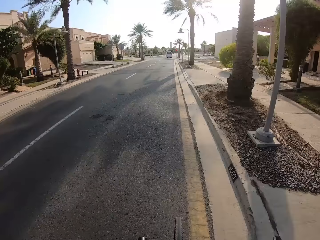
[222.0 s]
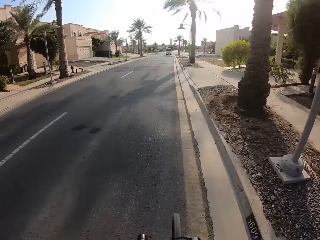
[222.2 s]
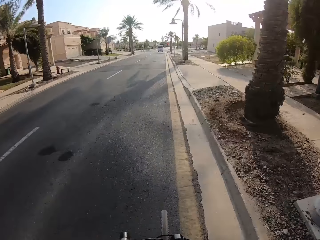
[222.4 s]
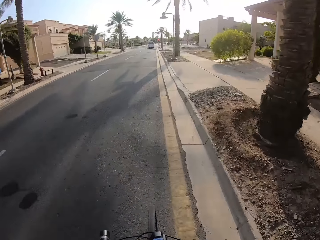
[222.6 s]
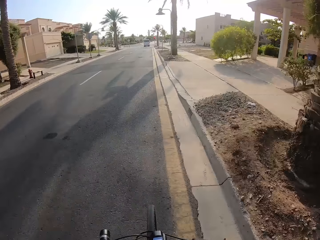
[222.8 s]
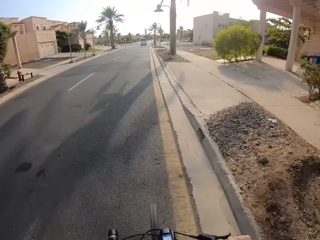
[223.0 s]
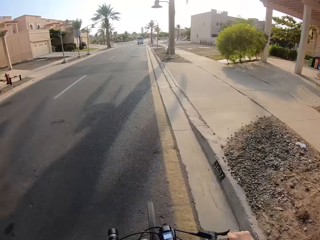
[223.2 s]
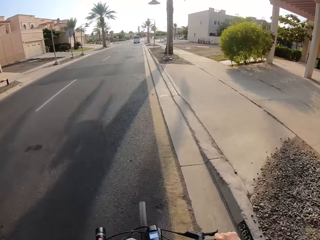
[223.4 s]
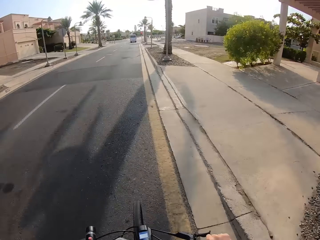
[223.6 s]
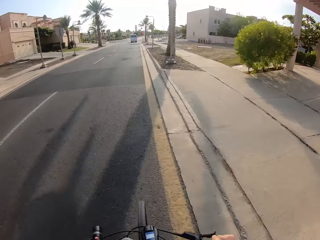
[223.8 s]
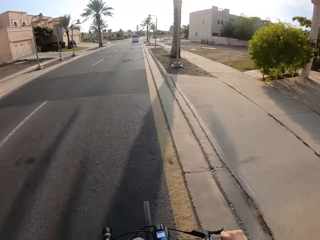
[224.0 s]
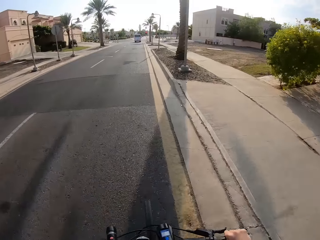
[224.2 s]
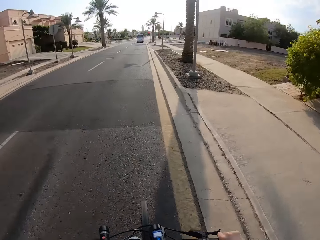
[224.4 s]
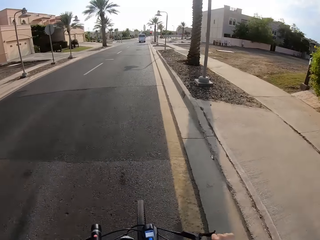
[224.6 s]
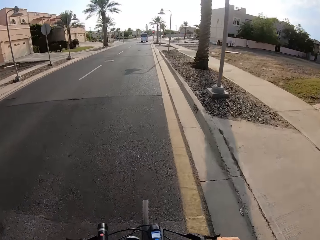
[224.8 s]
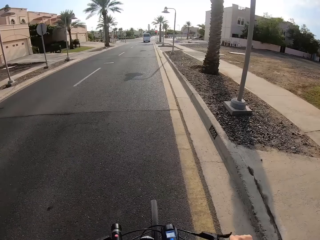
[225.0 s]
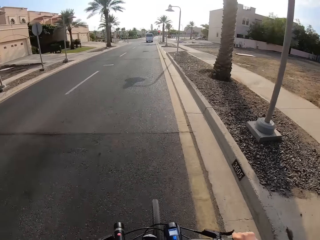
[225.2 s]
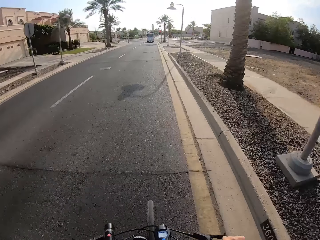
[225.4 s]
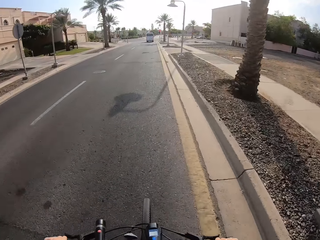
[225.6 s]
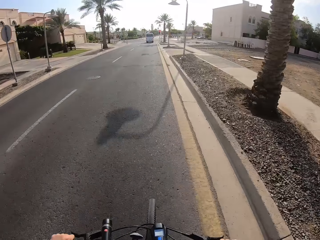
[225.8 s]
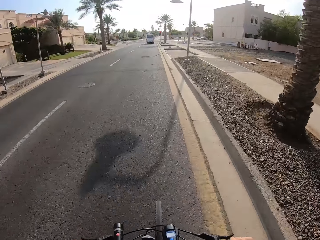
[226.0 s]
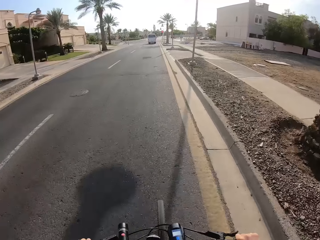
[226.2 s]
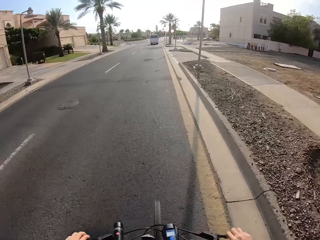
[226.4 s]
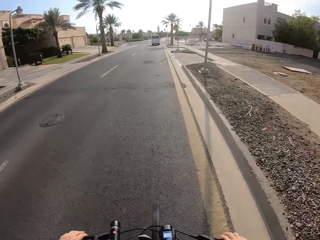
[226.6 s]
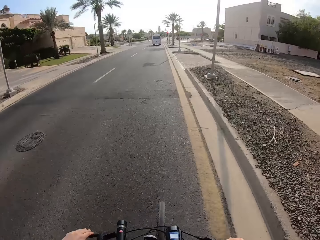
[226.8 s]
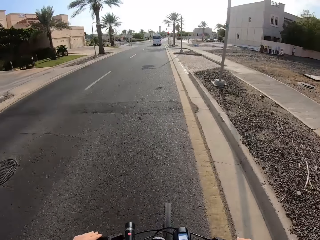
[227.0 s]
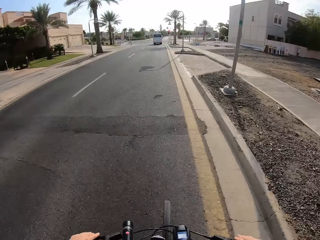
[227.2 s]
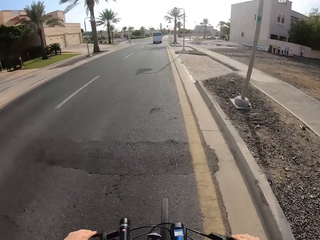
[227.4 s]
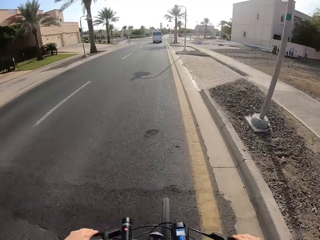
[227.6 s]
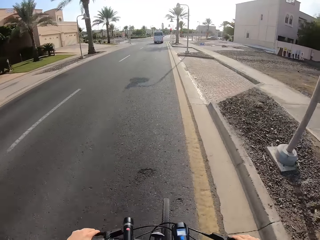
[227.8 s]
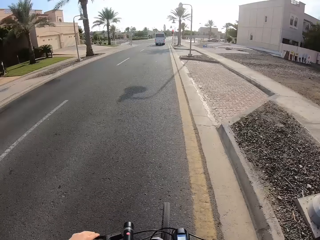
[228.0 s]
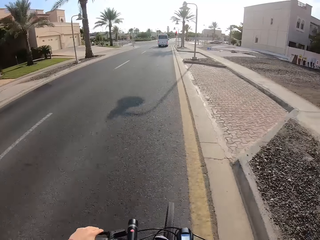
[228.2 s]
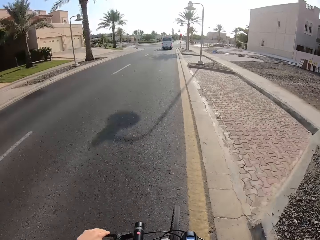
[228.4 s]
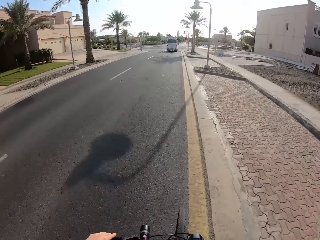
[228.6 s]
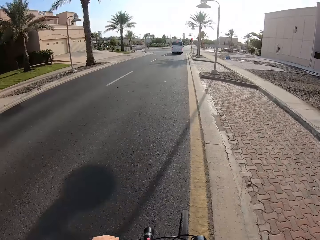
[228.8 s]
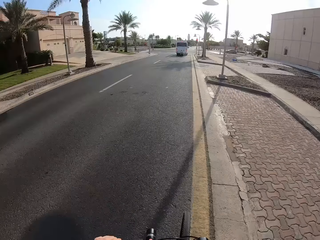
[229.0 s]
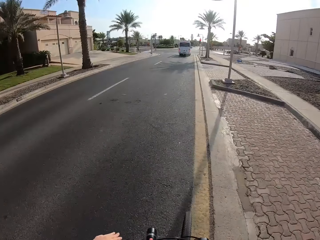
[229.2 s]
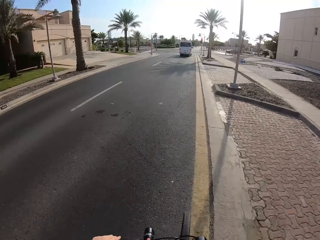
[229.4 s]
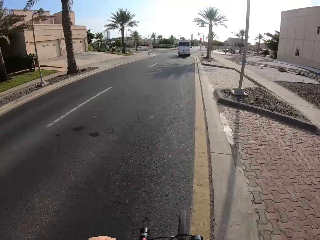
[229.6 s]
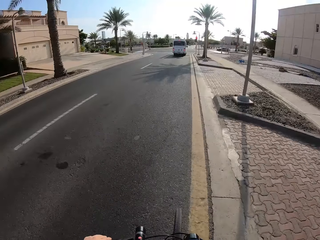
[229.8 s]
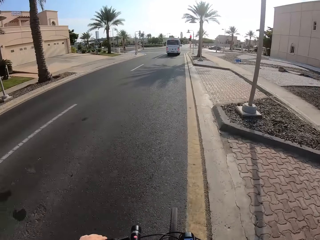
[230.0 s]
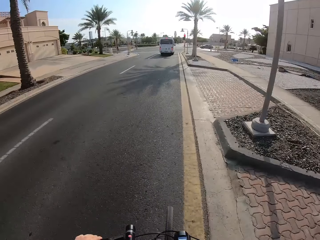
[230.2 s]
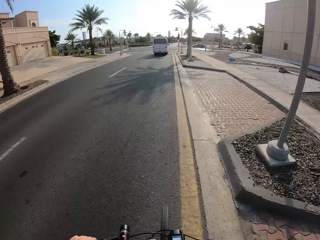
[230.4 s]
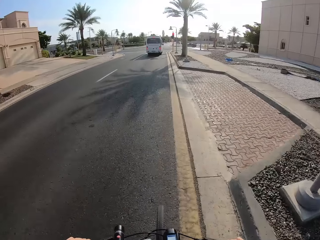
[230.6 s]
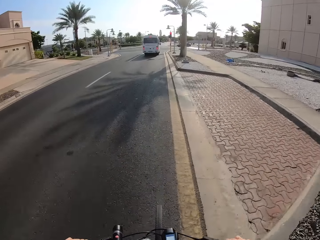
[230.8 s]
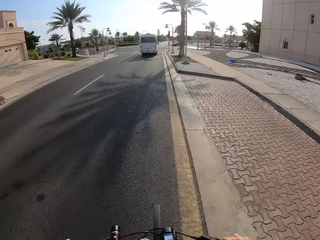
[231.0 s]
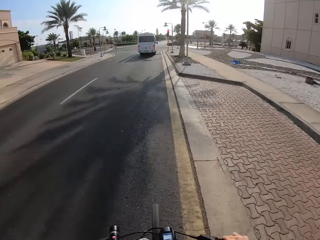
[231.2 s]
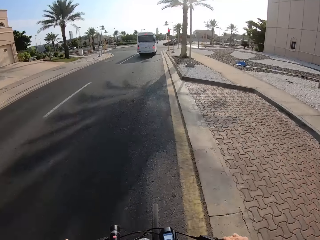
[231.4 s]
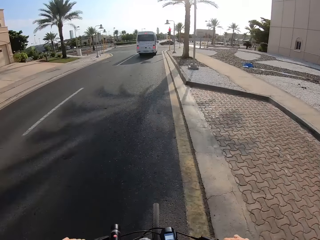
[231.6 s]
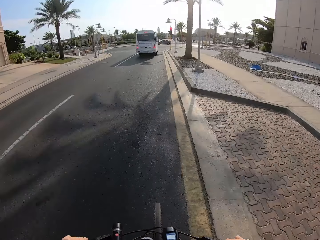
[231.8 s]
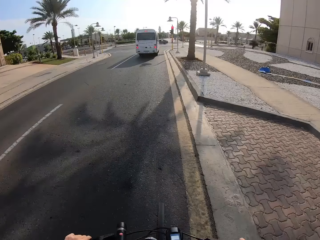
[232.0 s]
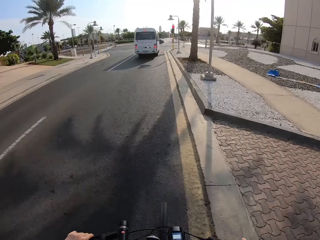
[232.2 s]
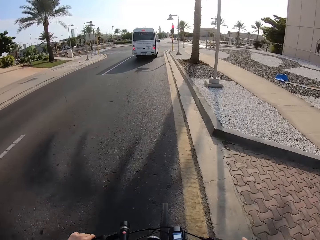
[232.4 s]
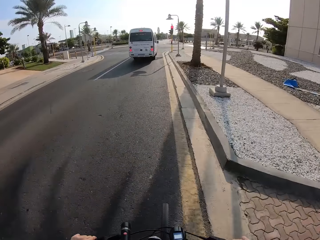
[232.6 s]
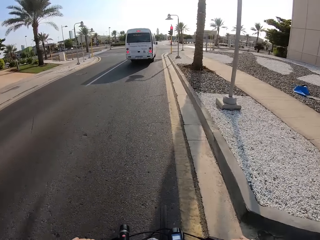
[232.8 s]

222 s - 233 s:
The camera wearer holds the brake.

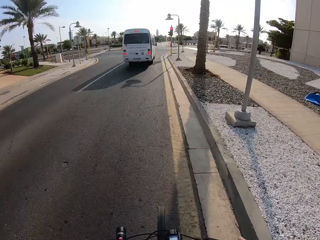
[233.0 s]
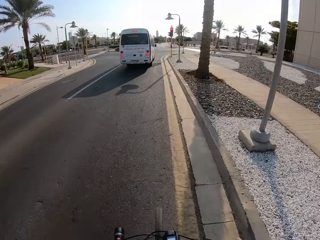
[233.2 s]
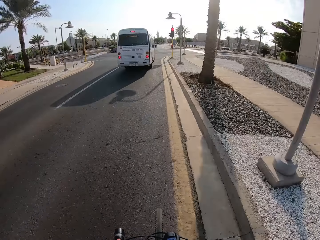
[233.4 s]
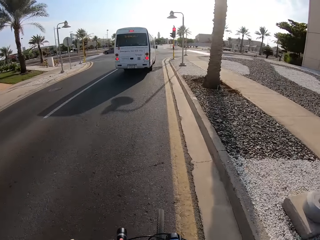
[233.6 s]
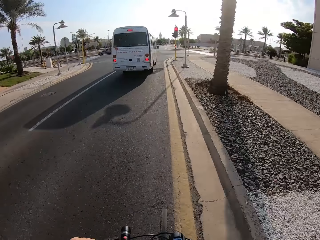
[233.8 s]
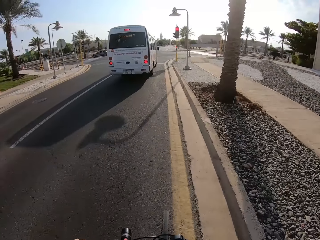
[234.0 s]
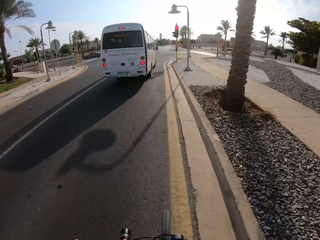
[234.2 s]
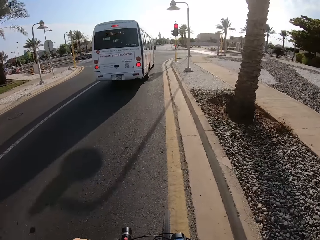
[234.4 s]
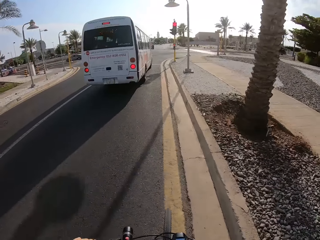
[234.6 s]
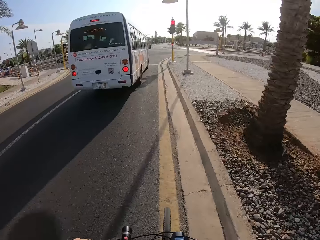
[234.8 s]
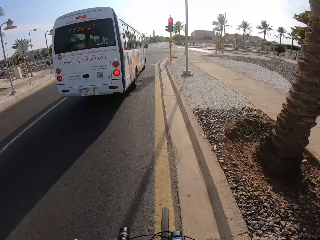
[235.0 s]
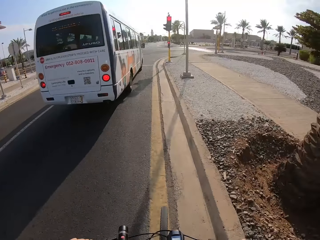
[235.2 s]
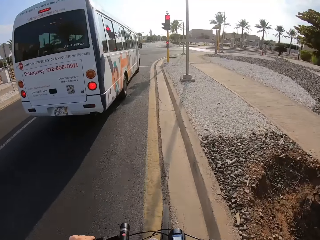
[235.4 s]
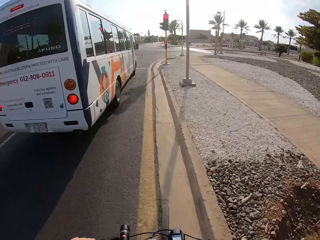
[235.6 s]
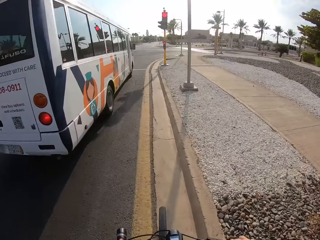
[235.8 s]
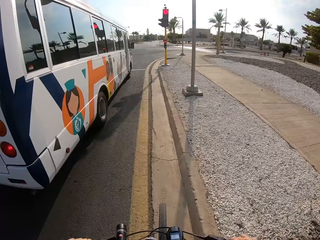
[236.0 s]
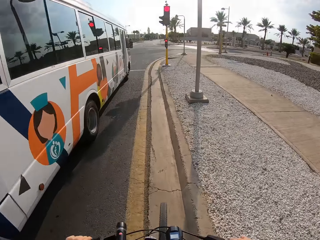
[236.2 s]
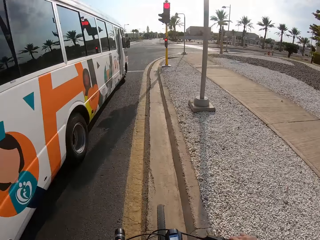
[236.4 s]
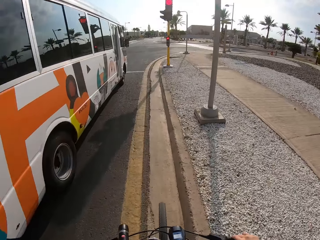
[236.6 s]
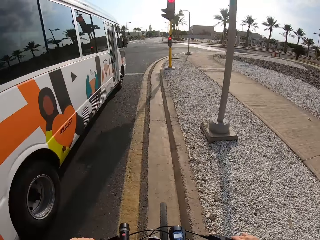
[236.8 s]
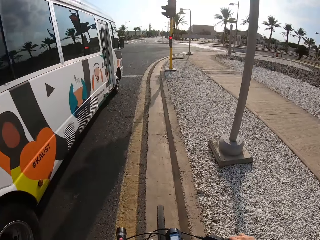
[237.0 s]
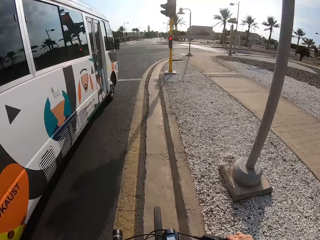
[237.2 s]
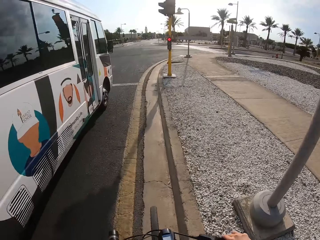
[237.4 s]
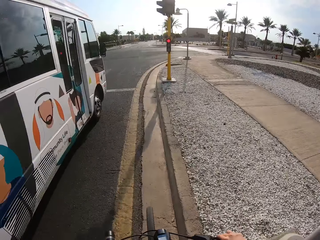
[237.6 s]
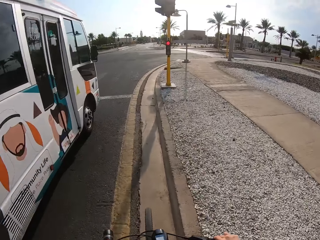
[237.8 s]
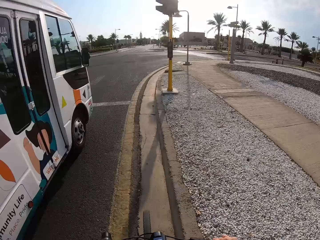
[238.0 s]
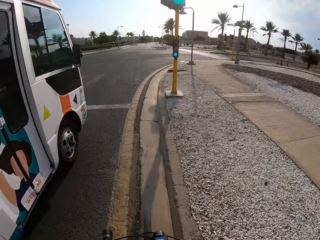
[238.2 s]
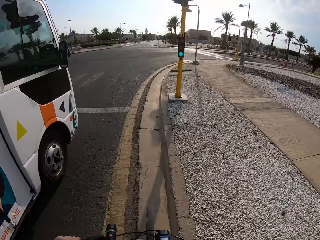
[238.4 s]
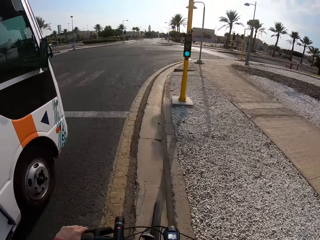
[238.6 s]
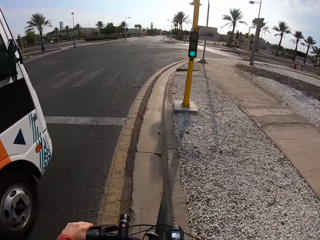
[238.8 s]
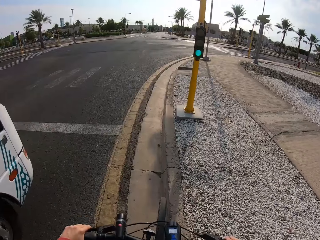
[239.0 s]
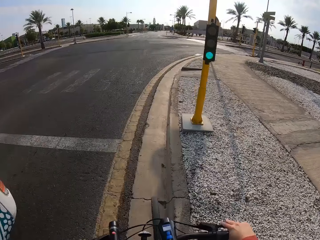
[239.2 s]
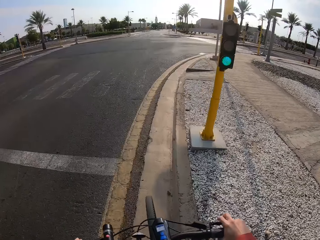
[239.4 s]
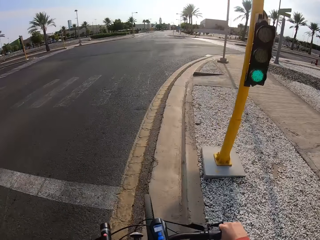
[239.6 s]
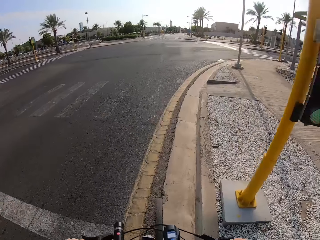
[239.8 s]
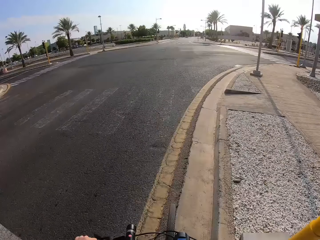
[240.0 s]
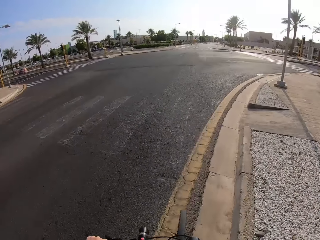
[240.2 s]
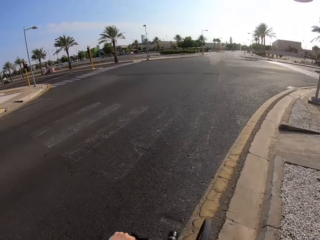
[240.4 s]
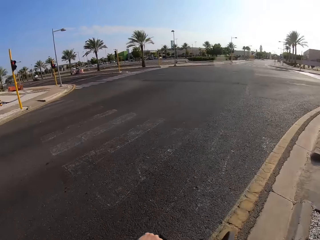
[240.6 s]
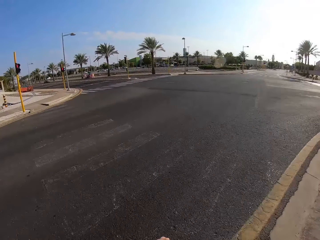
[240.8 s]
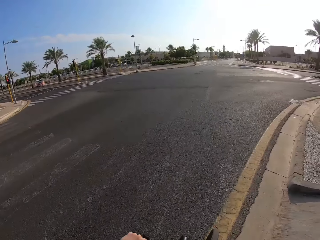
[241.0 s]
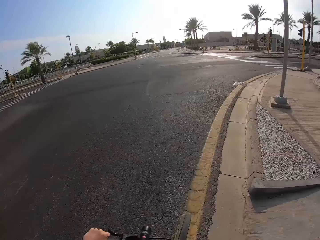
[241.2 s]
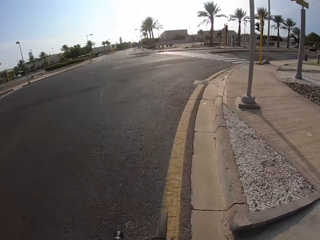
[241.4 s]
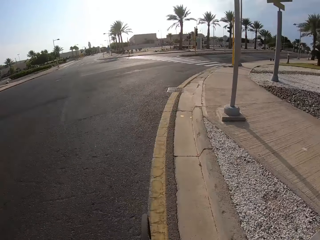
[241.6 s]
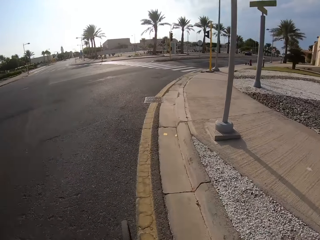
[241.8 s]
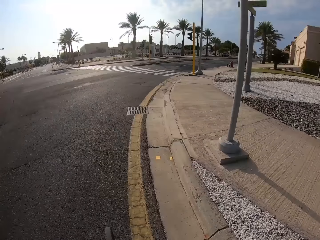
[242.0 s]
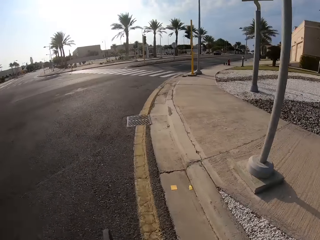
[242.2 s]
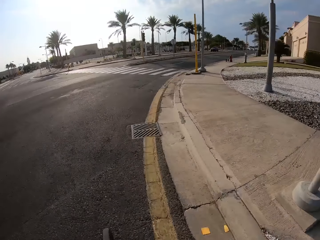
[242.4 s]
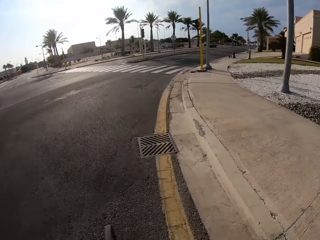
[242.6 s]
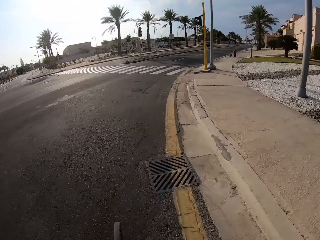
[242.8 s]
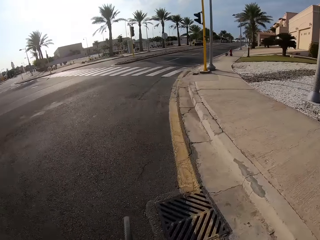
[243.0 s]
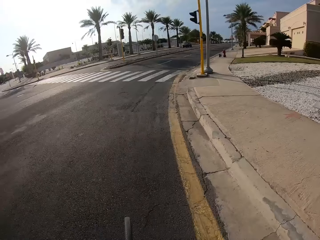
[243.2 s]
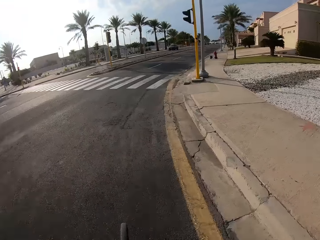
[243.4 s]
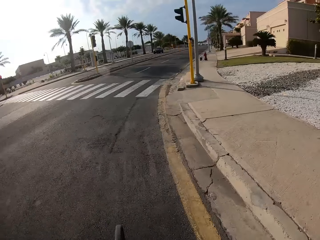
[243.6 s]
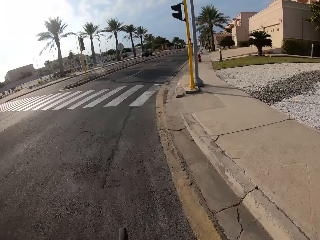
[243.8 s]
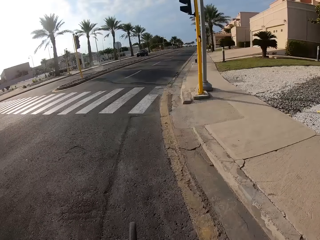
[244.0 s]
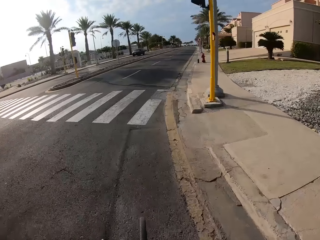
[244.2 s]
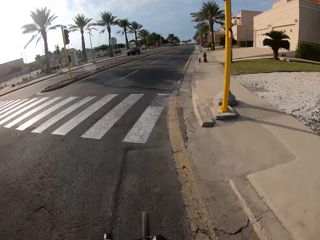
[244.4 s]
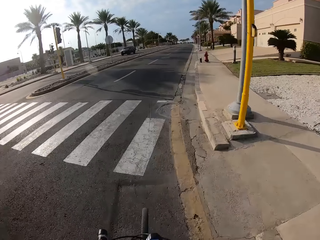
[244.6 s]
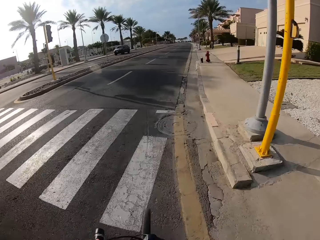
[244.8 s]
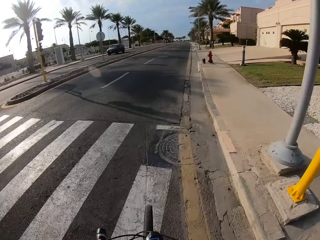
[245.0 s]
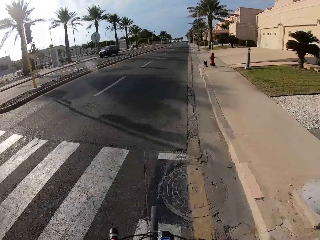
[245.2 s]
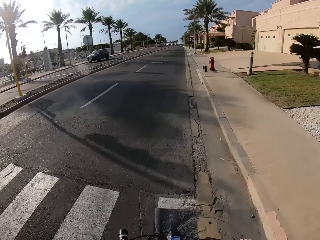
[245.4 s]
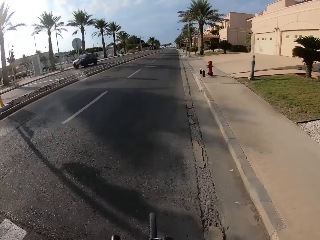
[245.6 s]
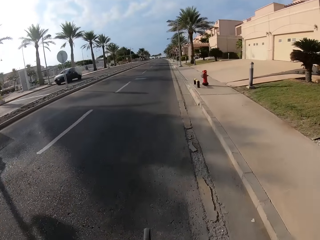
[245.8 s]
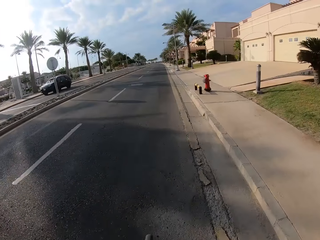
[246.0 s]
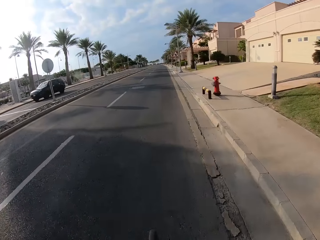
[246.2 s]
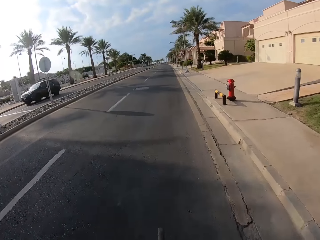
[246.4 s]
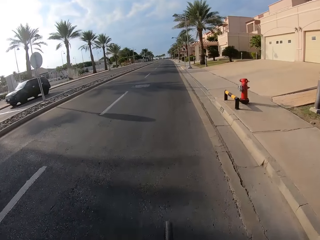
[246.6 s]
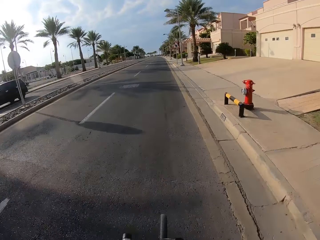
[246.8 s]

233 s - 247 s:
The camera wearer rides past the bus. They look left. They turn right. They turn left. They ride the bicycle on the tarmac road.
